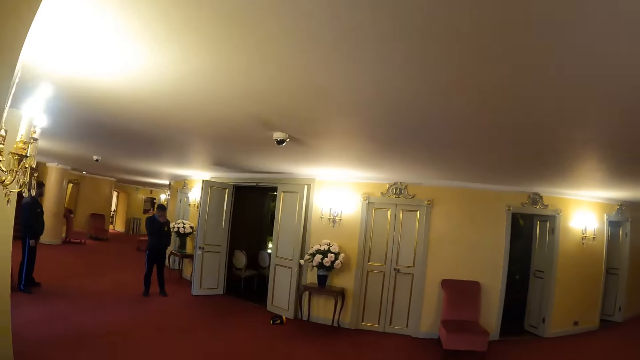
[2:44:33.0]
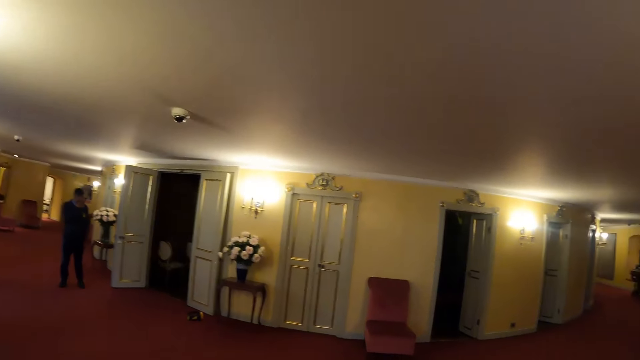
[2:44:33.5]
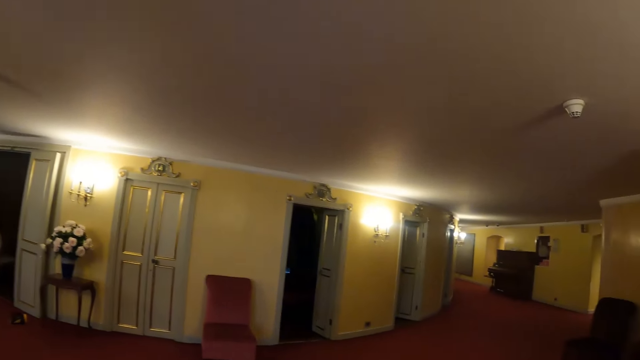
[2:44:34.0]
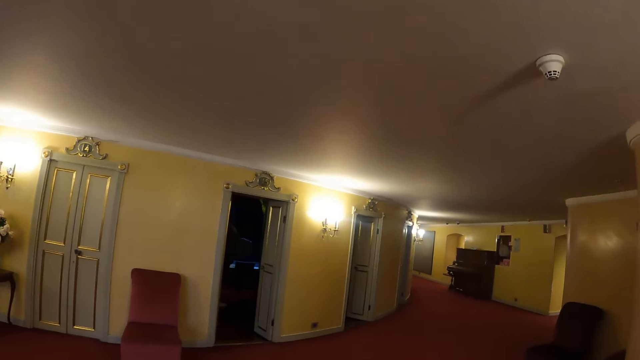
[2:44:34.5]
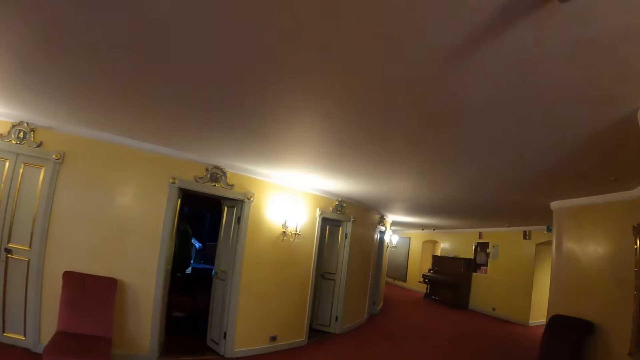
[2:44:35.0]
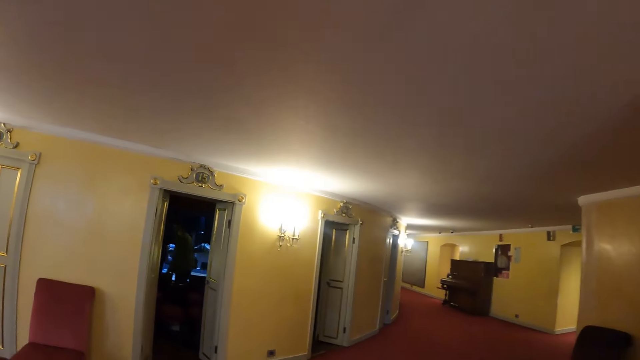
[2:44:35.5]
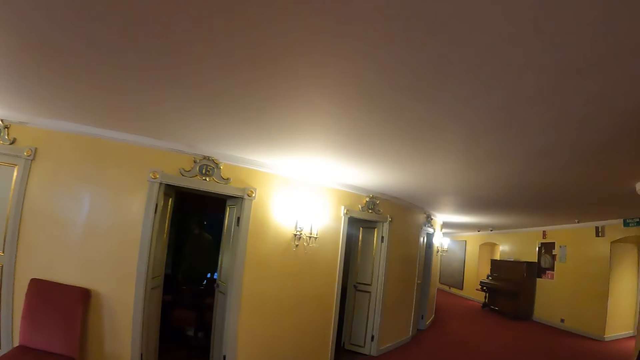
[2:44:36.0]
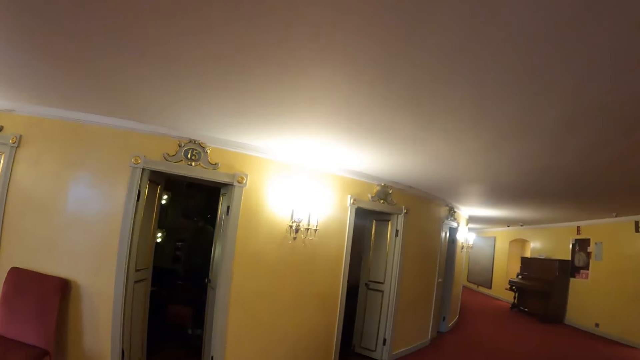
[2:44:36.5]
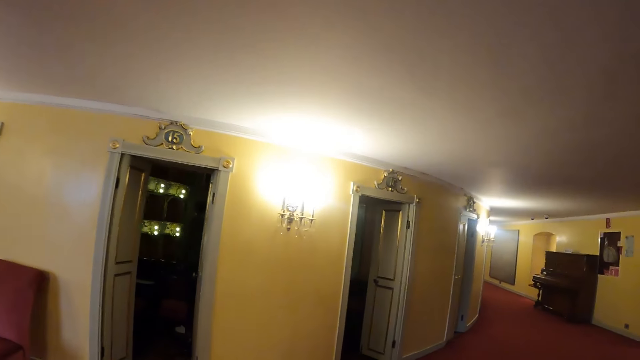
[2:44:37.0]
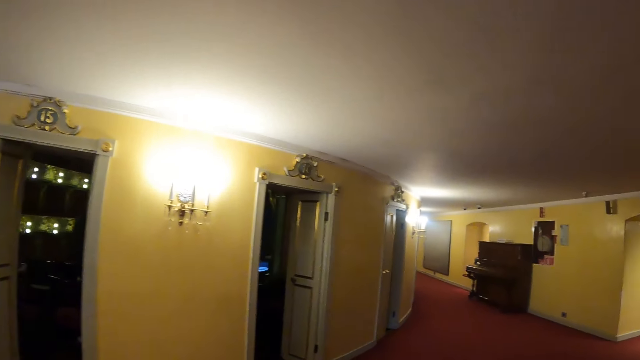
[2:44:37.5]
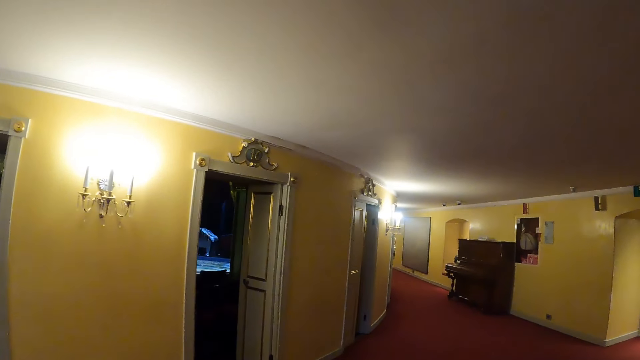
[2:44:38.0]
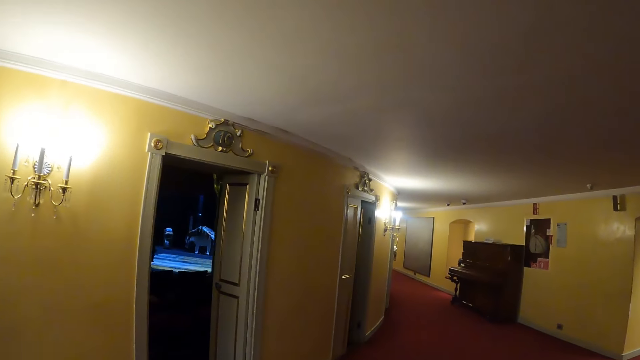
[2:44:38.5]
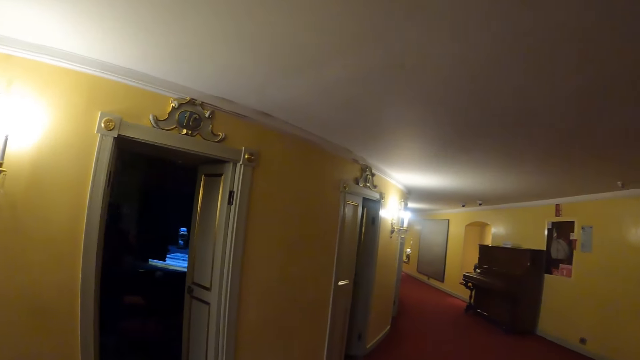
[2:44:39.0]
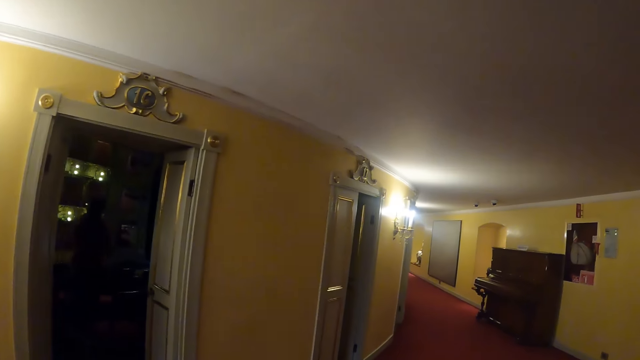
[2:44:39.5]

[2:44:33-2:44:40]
The camera wearer walks around the corridor.

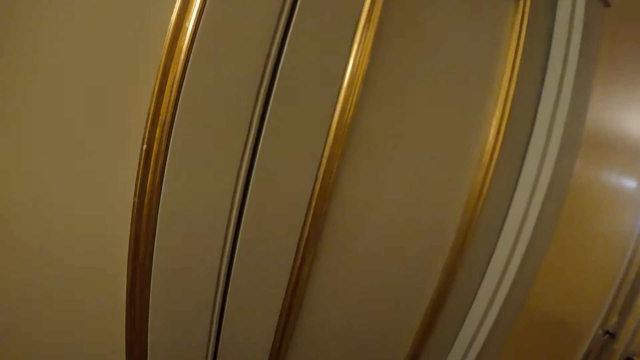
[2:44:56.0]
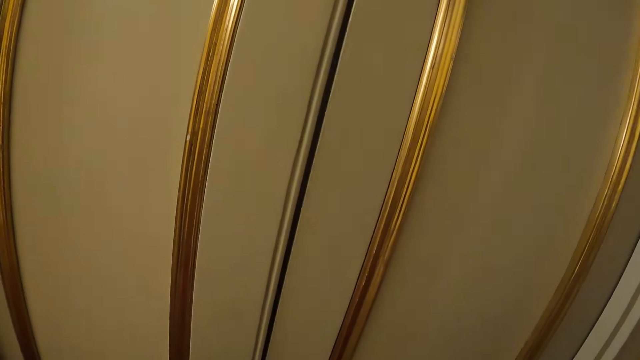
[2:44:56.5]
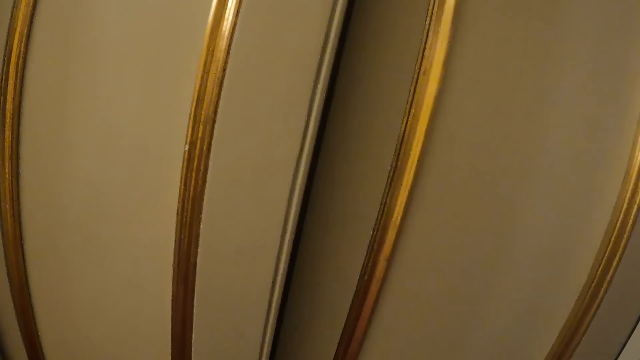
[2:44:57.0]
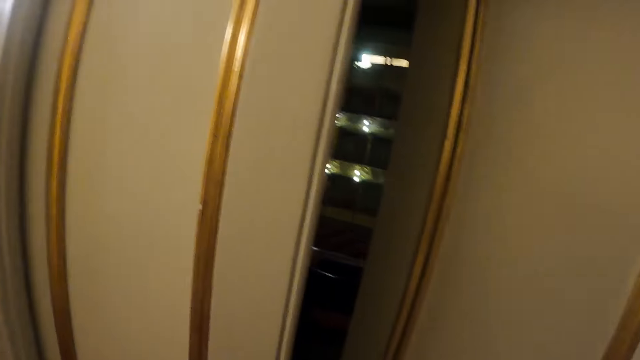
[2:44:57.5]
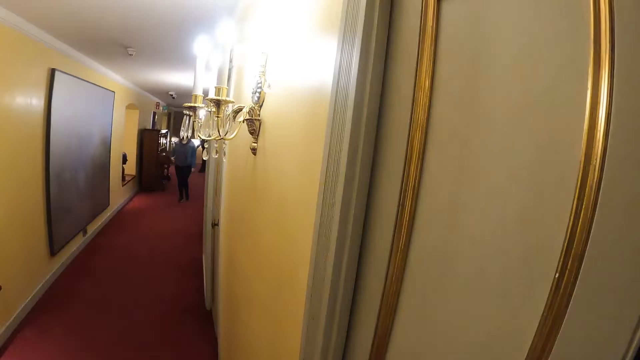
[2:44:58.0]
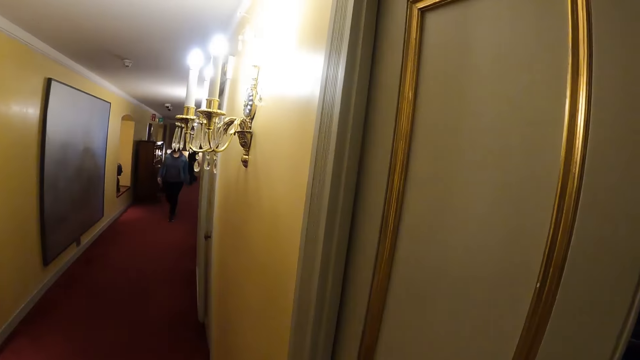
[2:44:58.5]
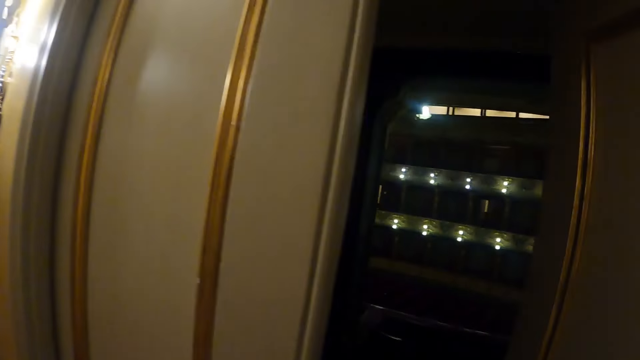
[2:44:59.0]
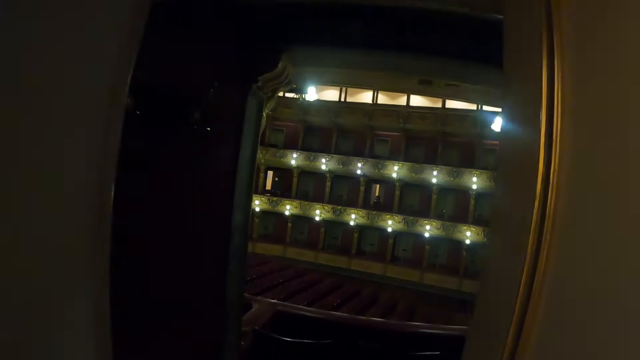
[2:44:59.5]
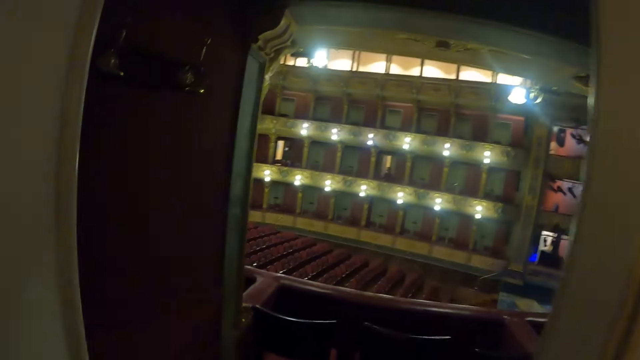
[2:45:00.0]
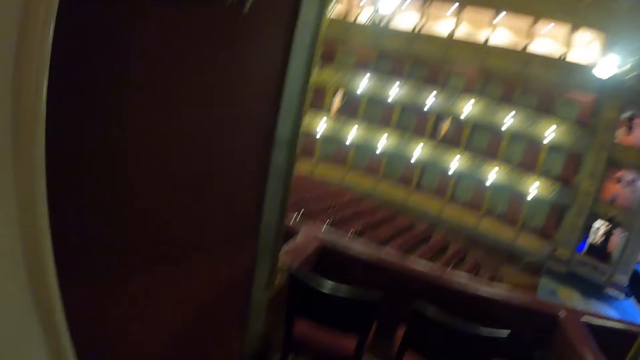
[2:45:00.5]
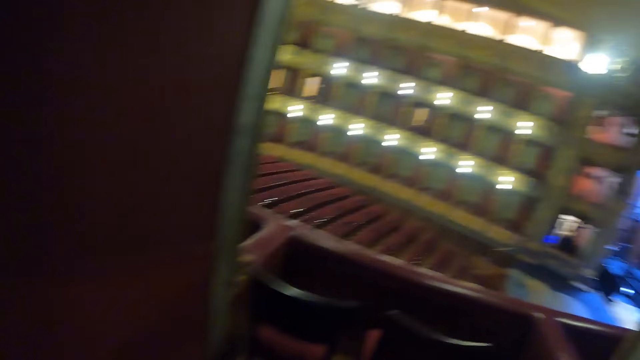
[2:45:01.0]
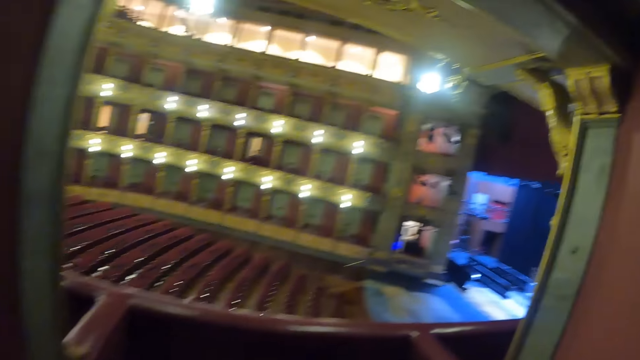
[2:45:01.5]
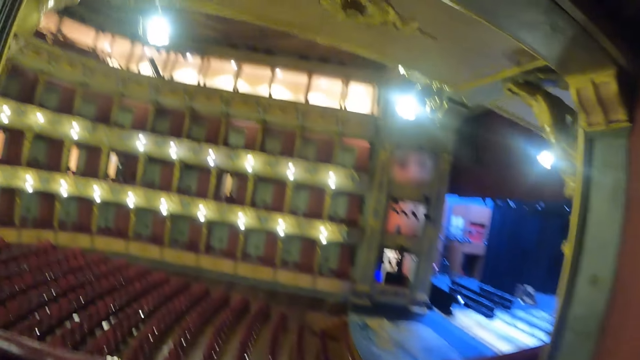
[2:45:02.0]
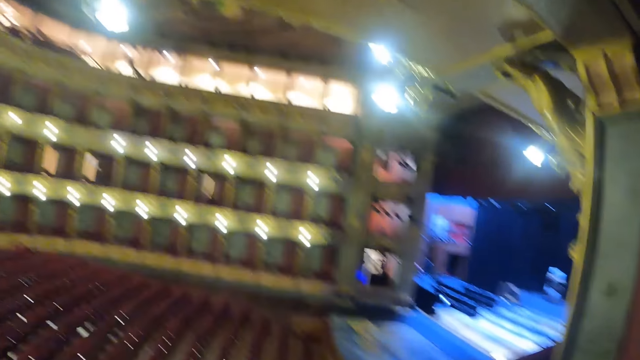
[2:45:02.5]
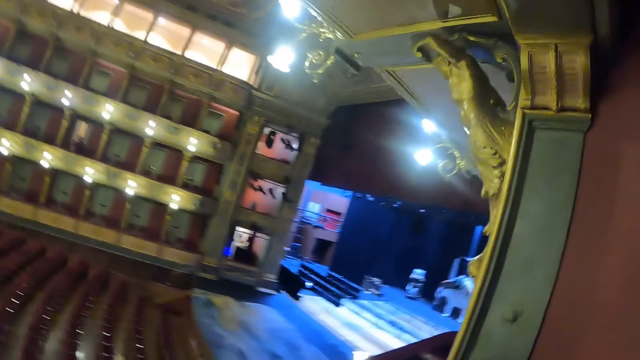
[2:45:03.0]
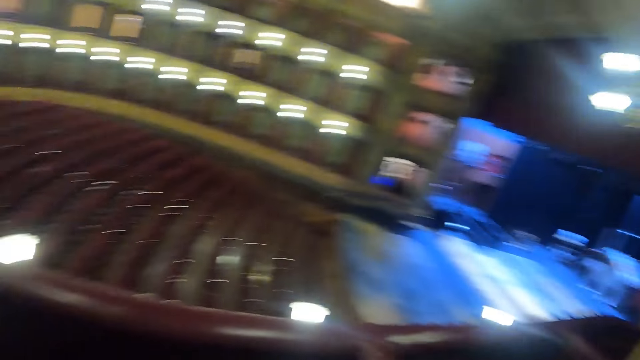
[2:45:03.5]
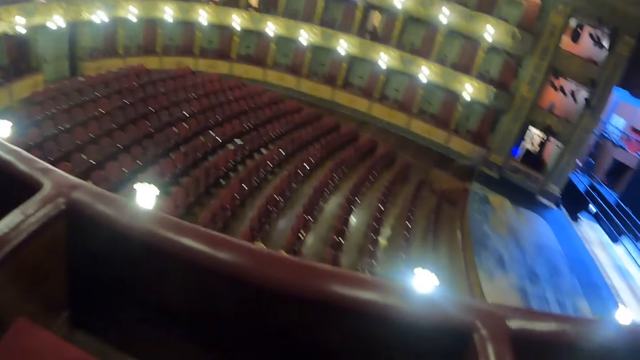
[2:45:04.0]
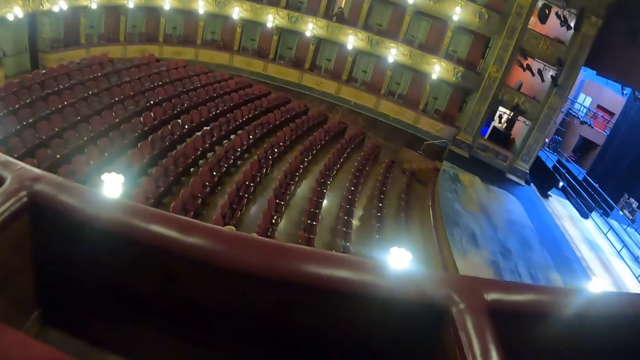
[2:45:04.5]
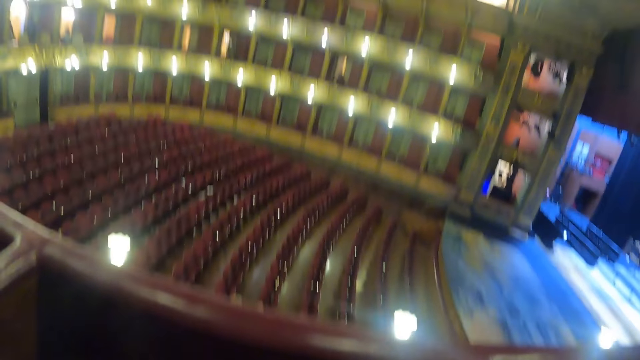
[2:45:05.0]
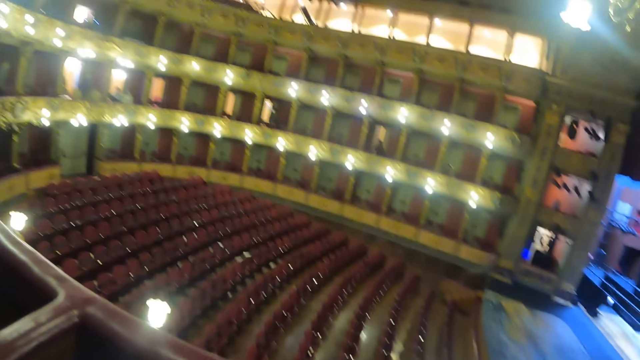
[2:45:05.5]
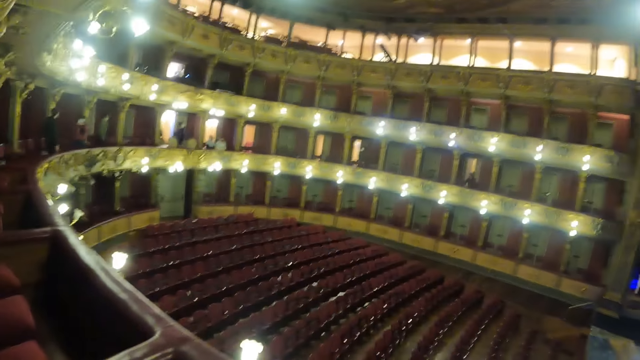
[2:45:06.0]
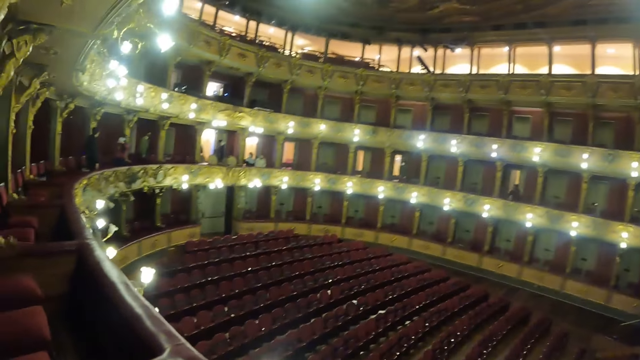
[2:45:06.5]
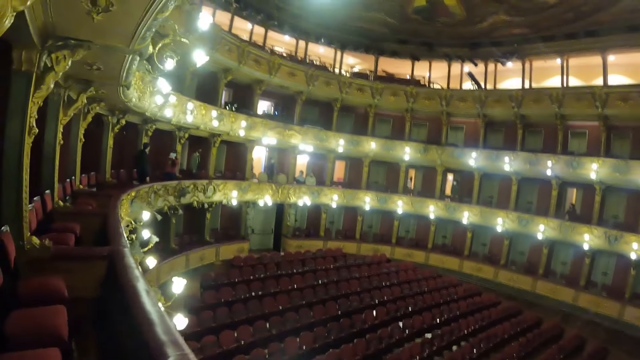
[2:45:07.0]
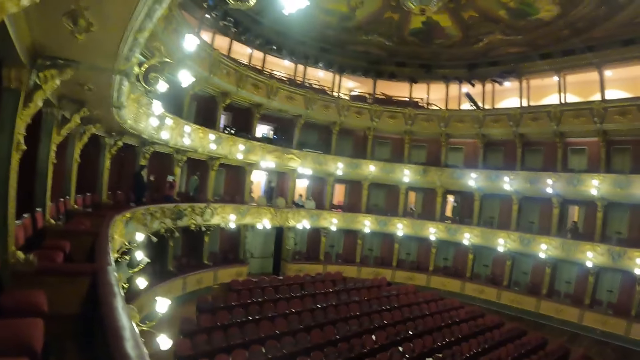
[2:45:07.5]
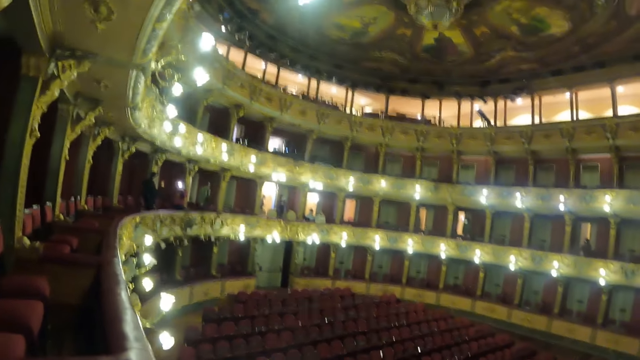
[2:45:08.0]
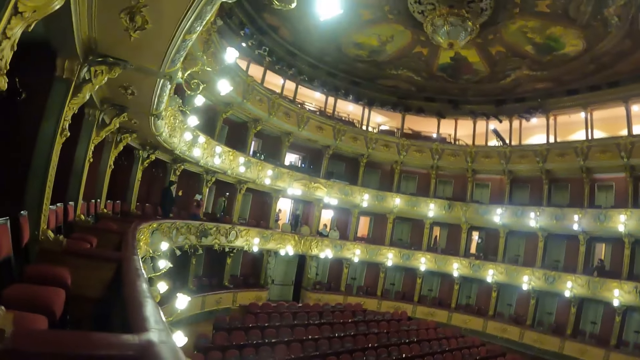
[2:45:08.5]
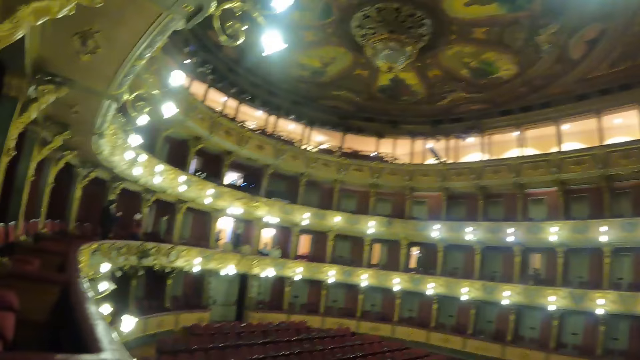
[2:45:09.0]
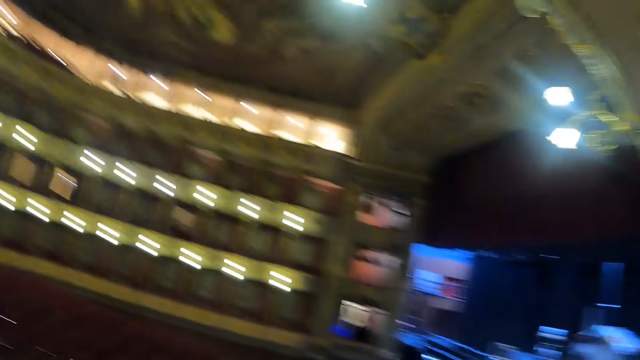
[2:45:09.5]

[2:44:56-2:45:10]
The camera wearer opens the door. They look around the cinema hall.
